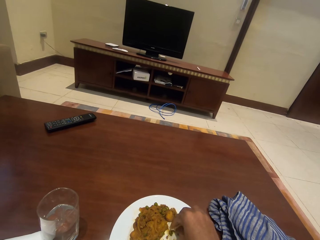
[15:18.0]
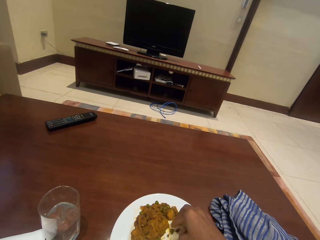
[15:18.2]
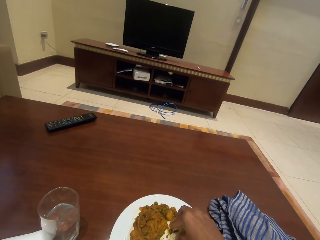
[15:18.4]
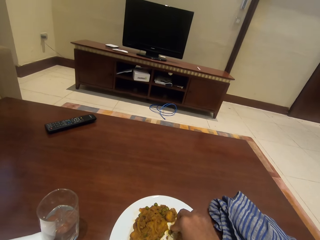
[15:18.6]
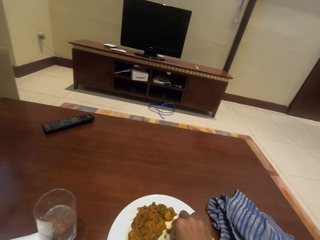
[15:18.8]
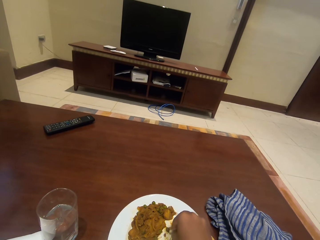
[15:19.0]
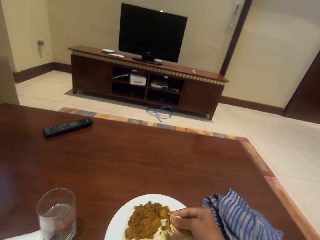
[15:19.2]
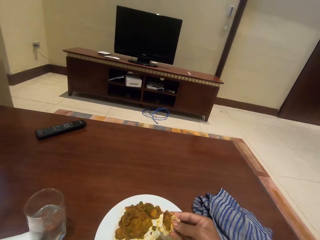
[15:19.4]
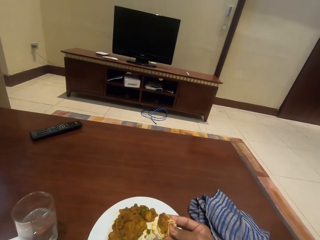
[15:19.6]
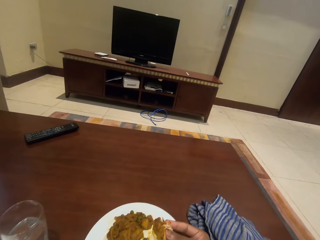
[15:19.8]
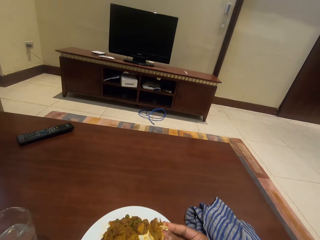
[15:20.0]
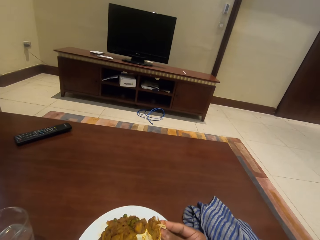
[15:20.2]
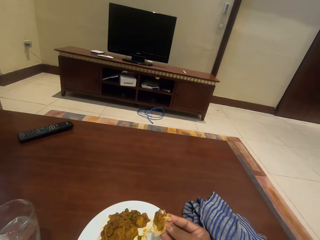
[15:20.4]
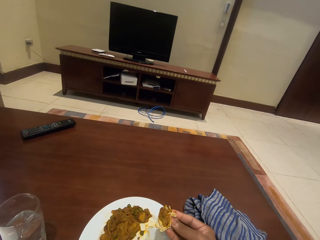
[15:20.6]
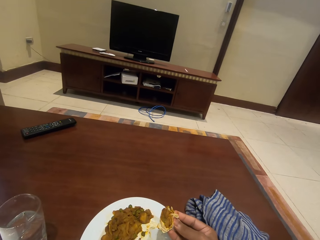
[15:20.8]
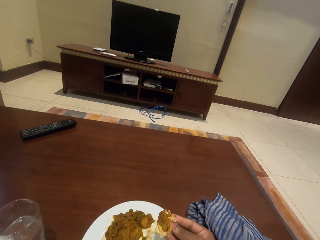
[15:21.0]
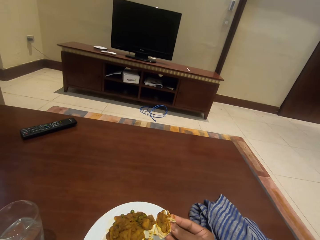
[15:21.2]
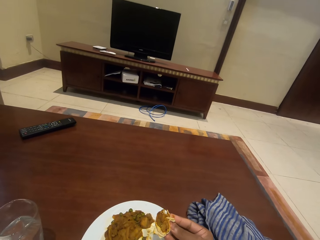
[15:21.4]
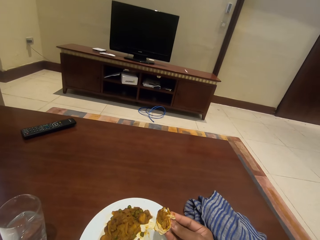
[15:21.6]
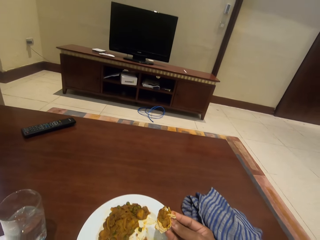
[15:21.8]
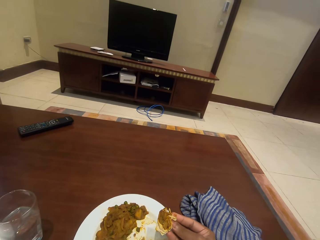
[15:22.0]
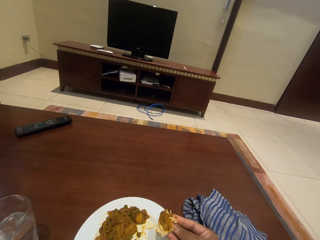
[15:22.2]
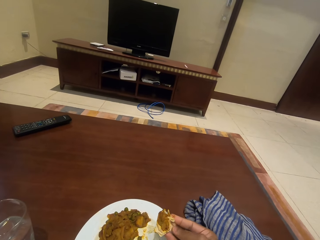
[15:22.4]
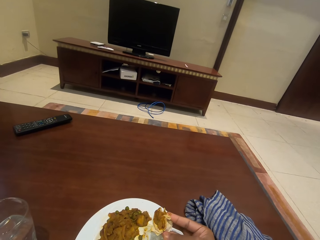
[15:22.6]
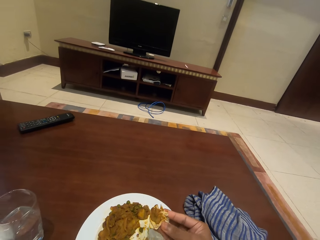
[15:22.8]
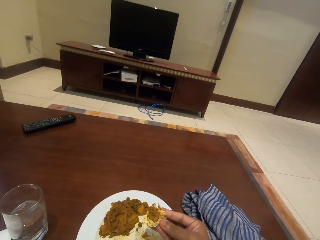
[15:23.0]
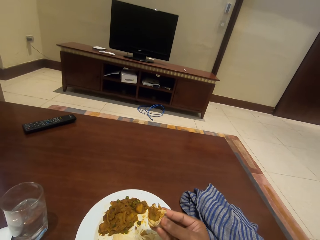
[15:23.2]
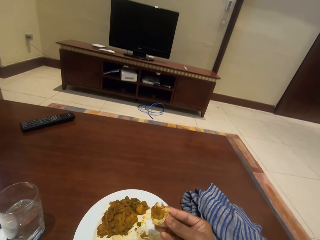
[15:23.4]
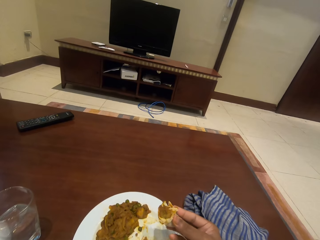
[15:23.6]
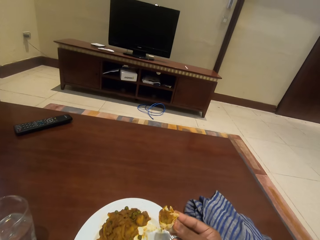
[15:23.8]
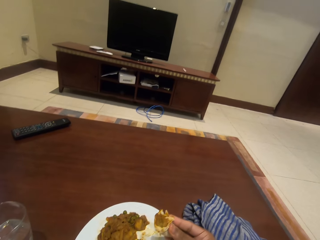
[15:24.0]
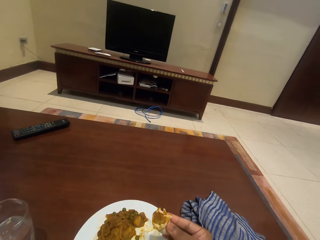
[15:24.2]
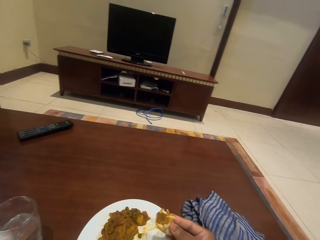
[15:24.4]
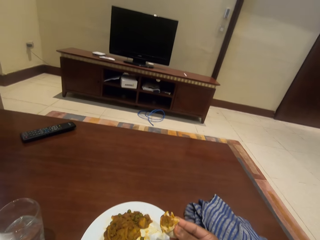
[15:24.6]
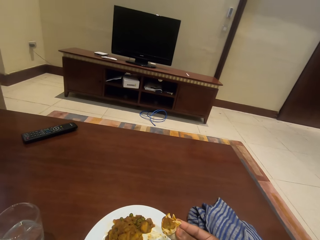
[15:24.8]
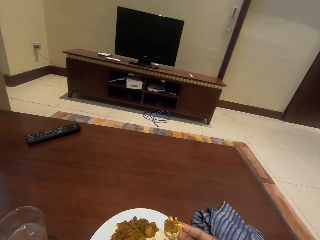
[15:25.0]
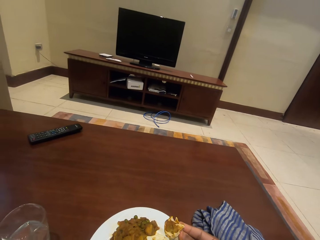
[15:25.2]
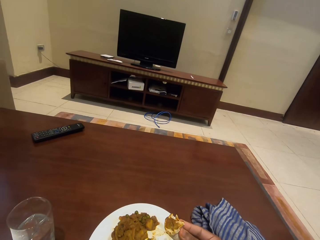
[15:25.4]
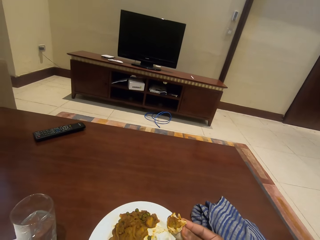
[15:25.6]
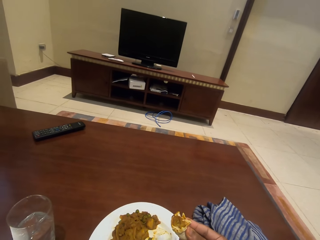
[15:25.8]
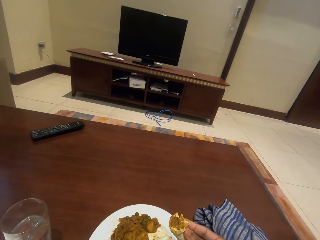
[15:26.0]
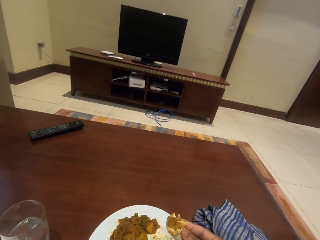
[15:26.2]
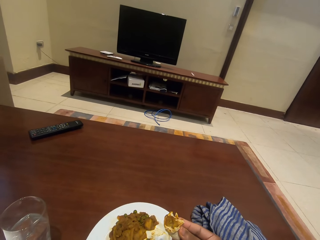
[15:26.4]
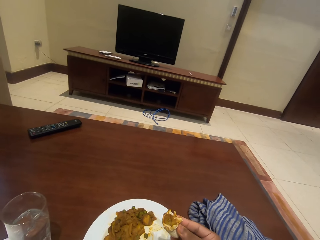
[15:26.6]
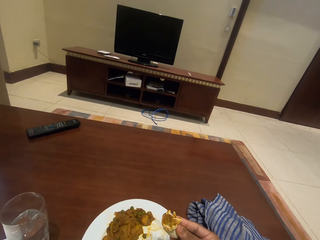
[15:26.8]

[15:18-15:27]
The camera wearer holds the food. They look around.

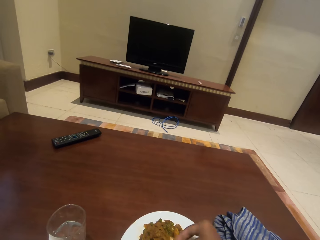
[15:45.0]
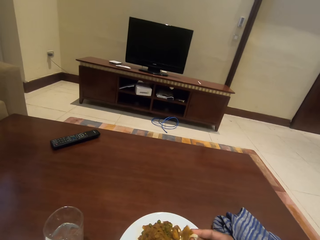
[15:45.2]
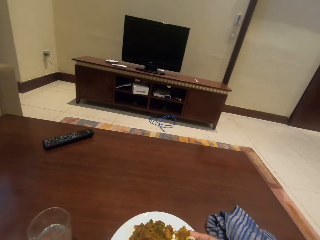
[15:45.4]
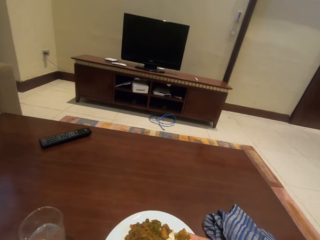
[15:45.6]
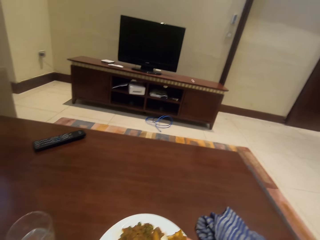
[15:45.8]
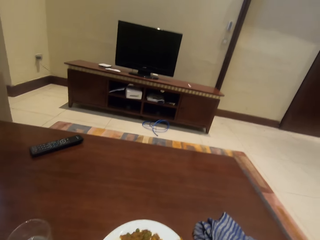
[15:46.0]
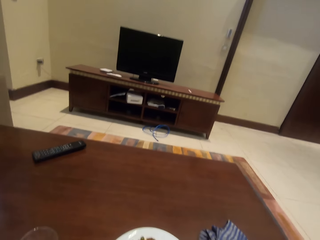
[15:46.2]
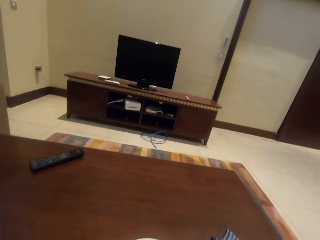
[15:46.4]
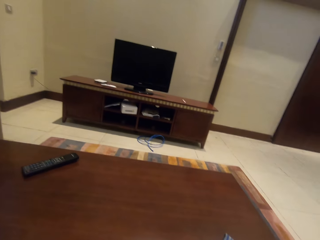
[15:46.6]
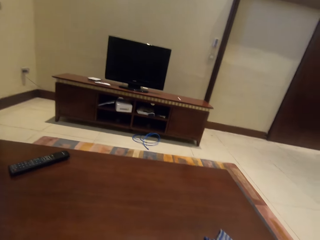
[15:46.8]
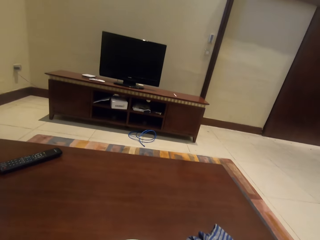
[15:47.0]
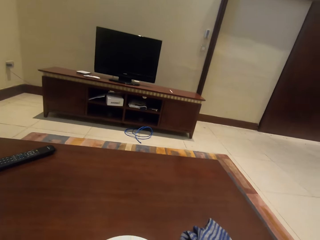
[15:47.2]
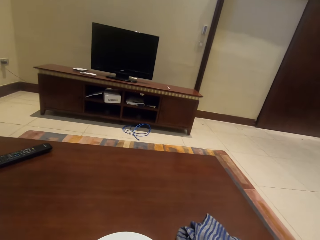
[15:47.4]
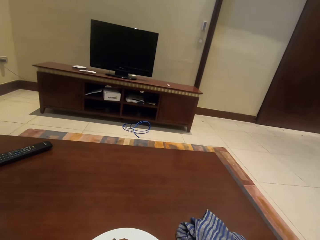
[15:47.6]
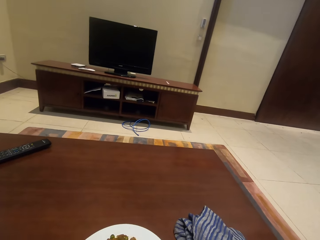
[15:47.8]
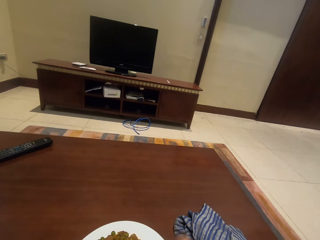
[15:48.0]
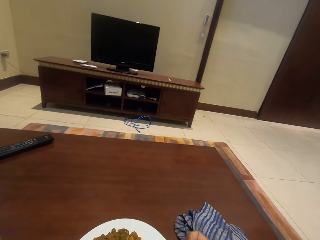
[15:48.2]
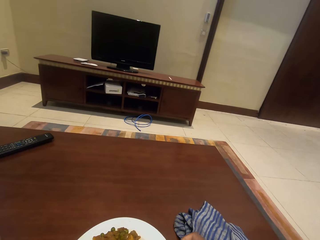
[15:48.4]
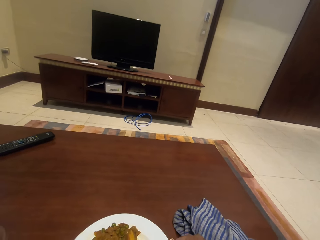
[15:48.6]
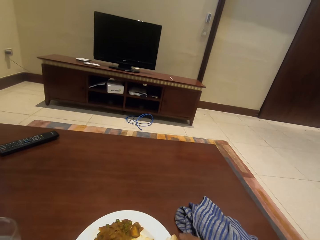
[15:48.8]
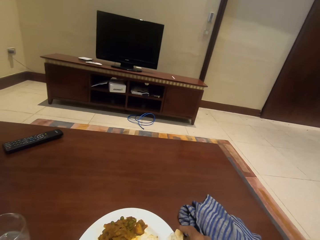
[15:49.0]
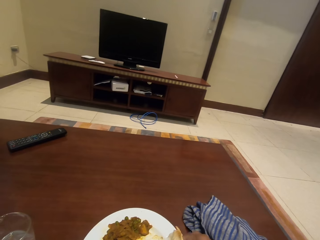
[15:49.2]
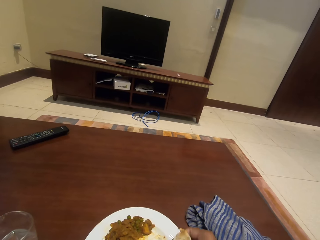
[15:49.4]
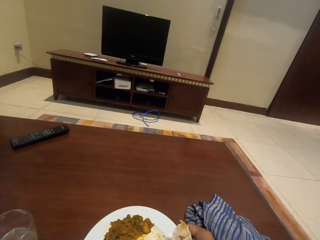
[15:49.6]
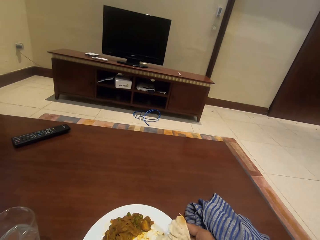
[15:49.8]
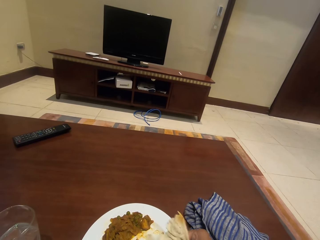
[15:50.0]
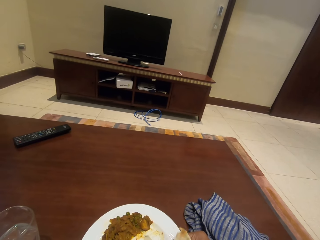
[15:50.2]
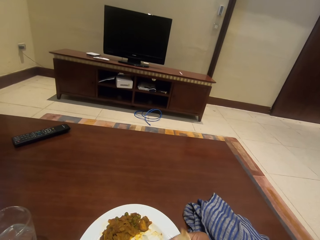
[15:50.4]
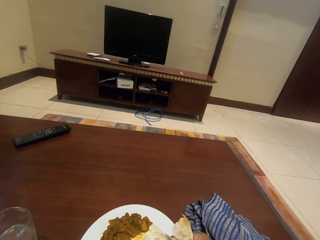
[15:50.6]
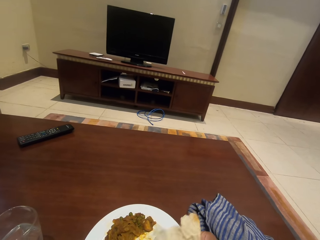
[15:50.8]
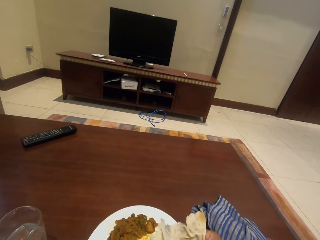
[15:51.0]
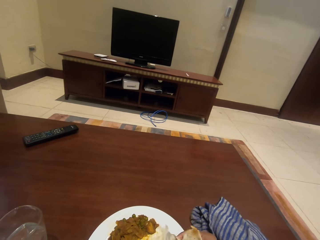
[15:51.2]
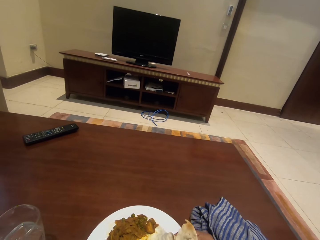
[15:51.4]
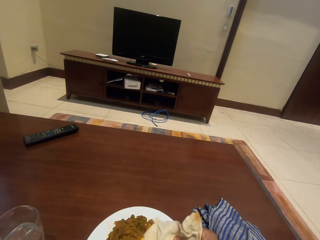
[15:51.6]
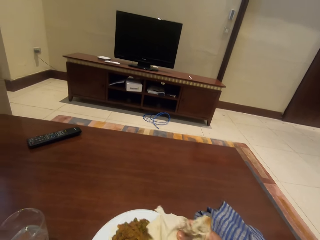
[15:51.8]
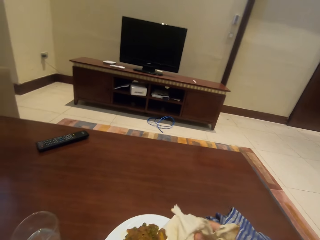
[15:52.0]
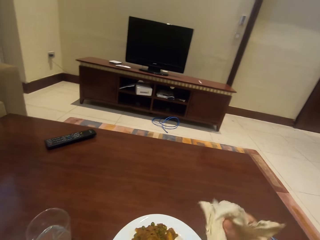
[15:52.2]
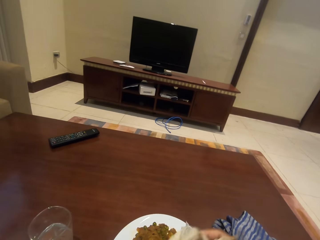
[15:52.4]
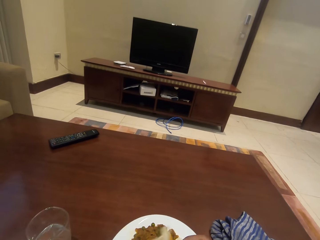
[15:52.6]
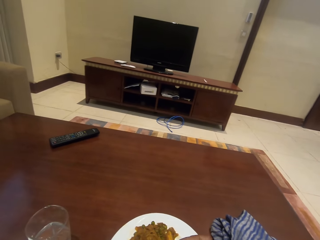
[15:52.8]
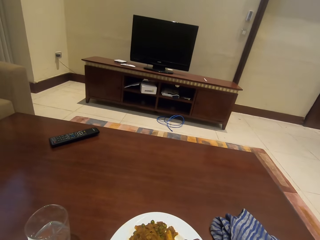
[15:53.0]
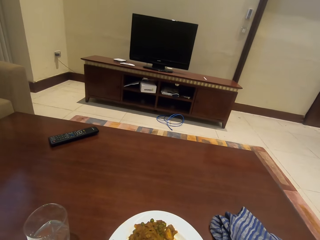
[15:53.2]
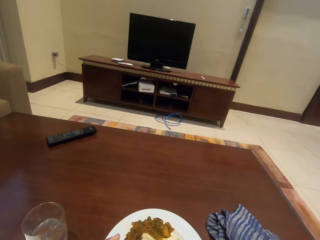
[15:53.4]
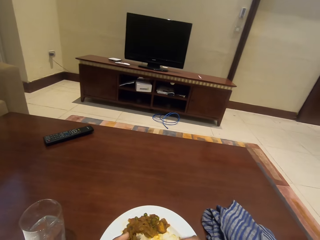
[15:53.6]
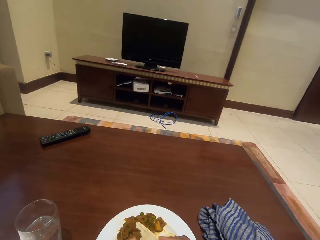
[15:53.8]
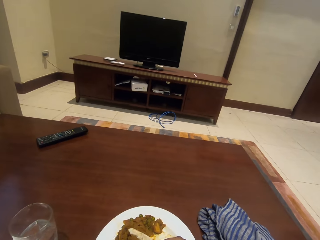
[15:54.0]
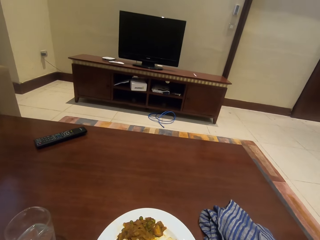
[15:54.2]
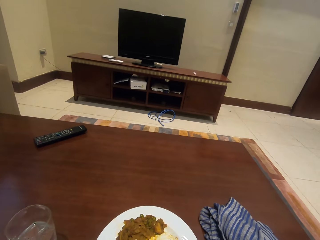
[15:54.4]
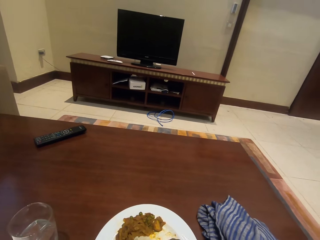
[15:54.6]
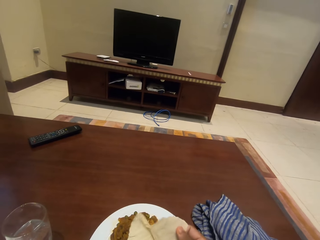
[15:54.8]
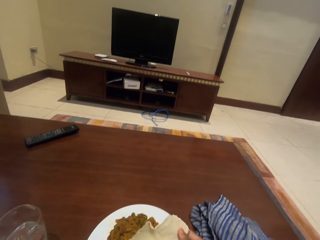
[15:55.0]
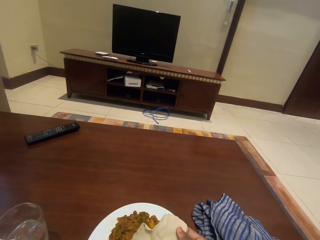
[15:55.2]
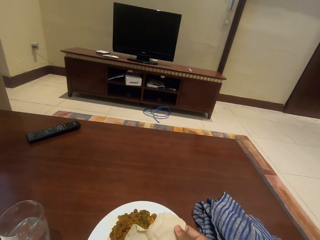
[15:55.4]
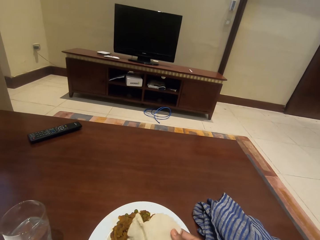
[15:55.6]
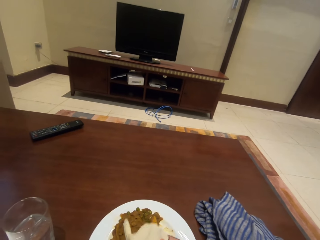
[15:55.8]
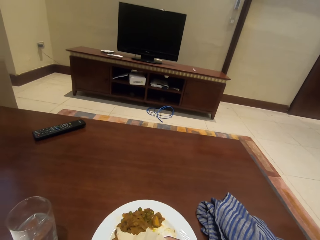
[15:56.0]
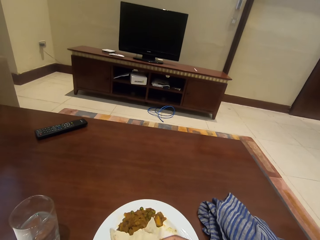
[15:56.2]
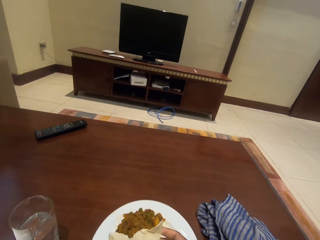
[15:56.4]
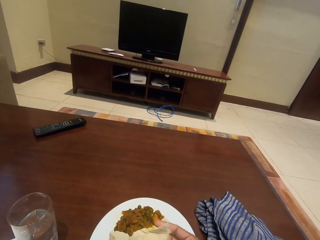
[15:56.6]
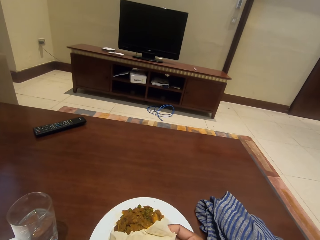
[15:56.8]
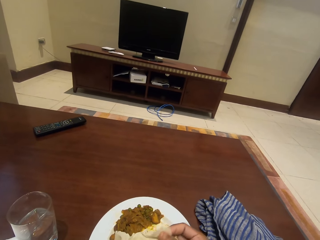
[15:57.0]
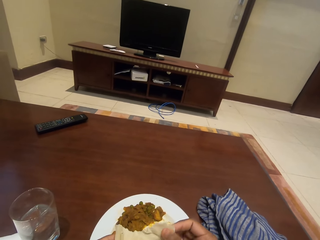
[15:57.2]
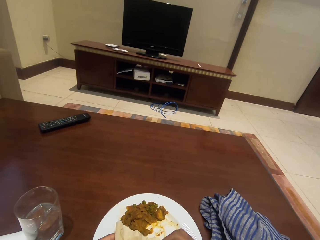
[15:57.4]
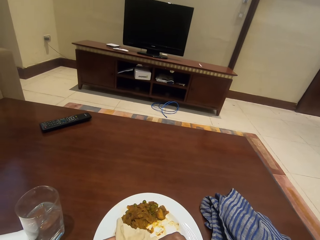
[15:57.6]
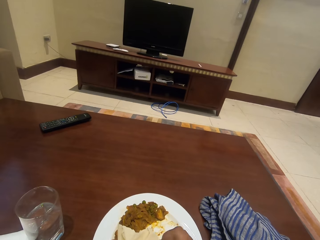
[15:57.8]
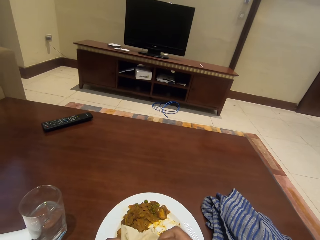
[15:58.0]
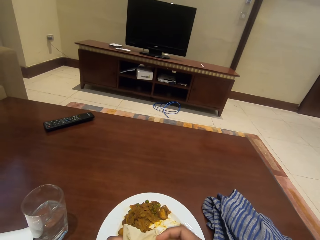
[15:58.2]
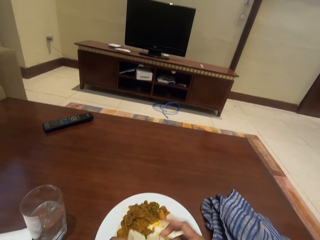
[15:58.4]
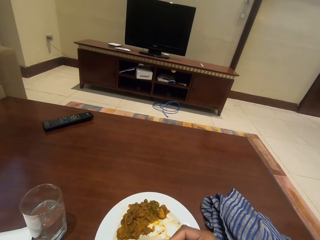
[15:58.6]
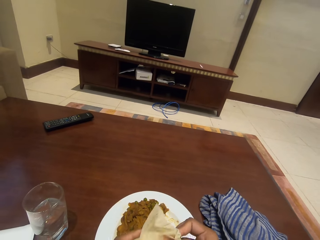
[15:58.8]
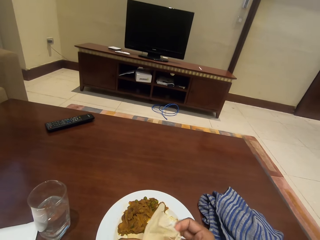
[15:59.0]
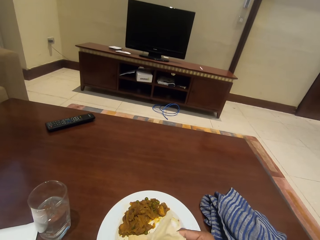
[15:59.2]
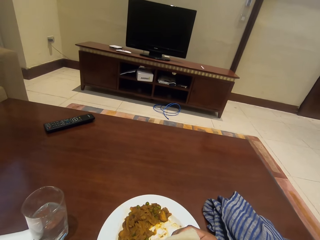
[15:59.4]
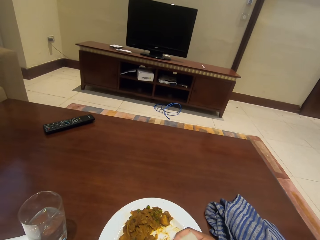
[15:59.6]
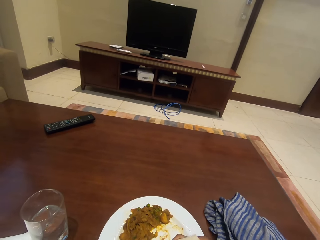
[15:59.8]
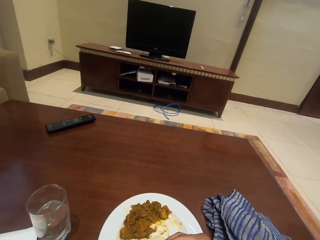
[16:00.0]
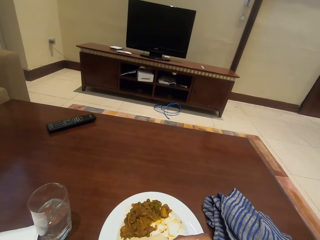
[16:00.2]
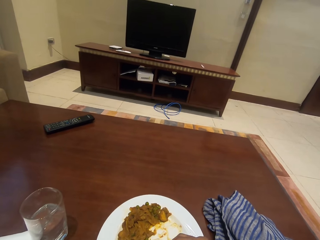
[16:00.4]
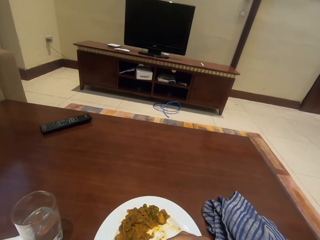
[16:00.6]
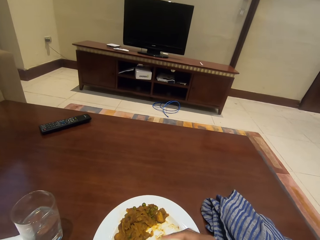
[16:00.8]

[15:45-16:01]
The camera wearer eats food. They cut more chapatti. They fold the chapatti.
